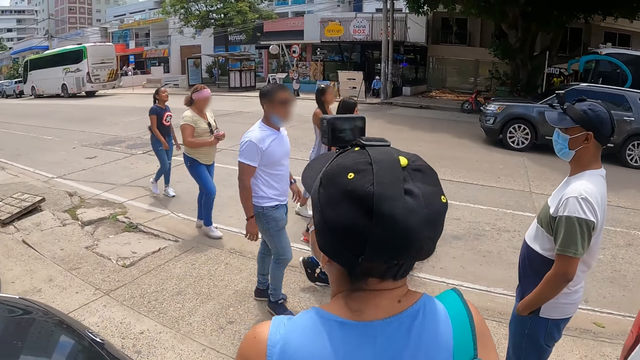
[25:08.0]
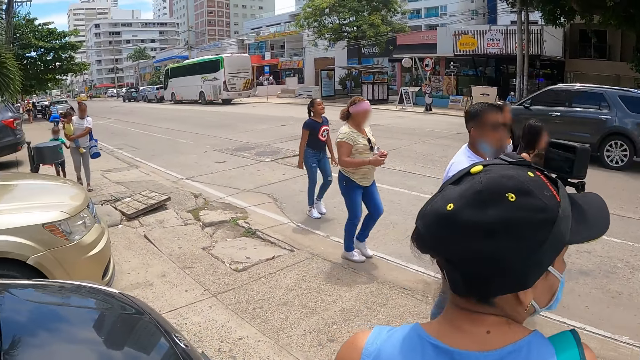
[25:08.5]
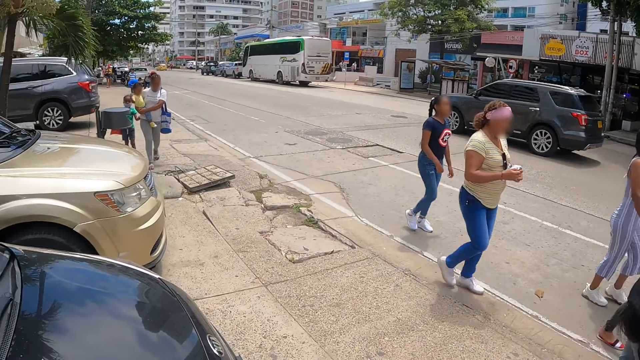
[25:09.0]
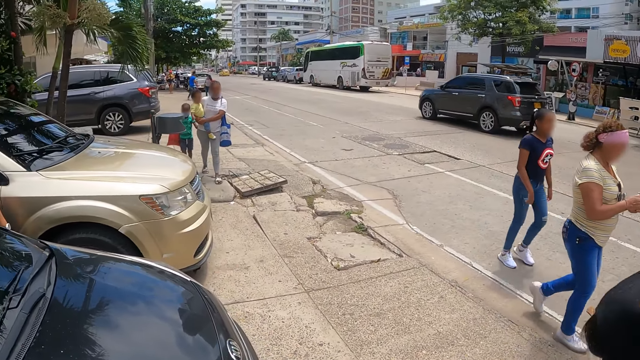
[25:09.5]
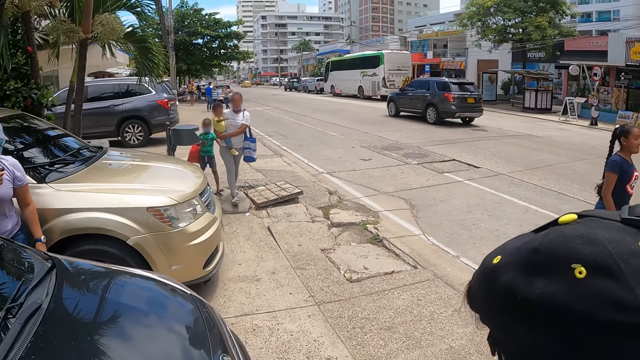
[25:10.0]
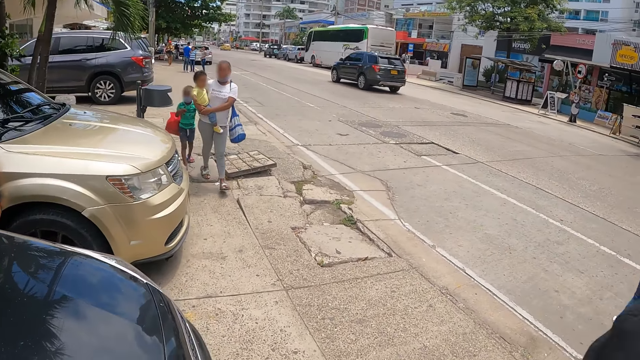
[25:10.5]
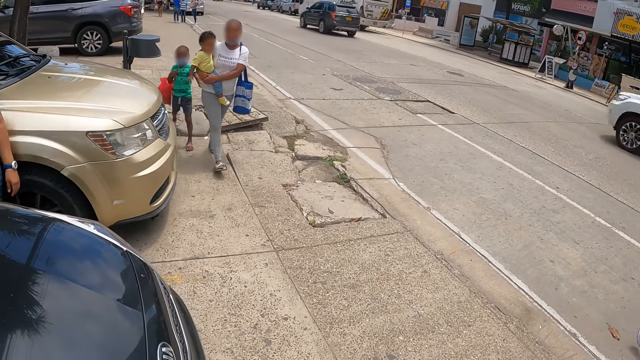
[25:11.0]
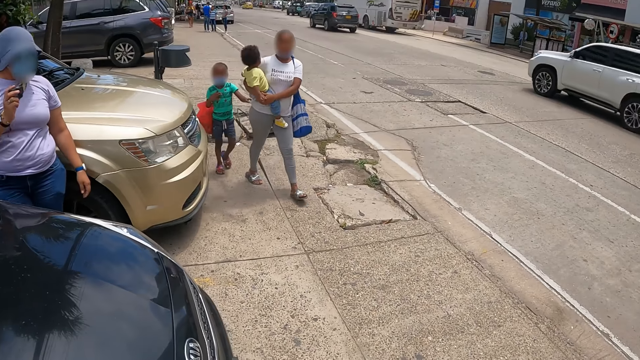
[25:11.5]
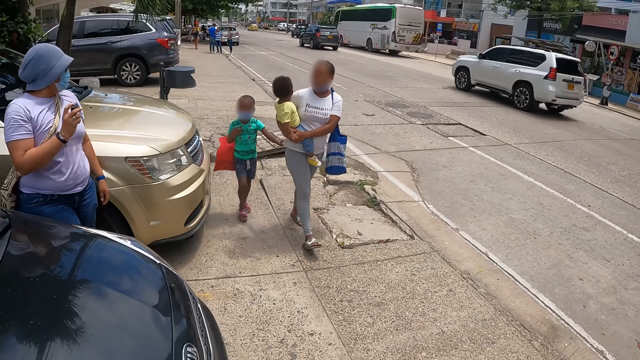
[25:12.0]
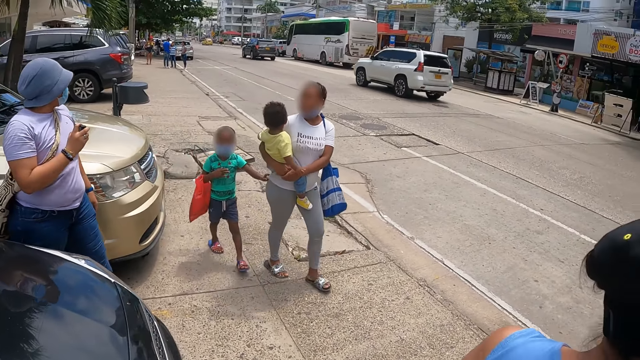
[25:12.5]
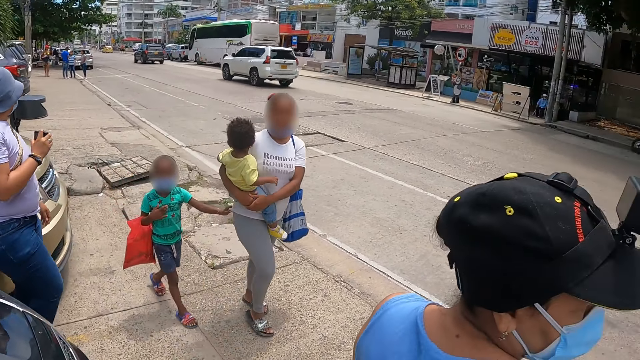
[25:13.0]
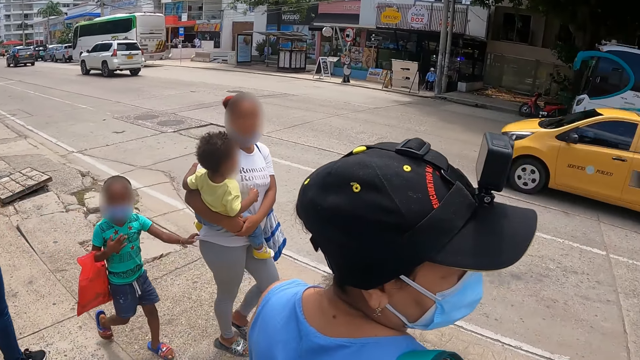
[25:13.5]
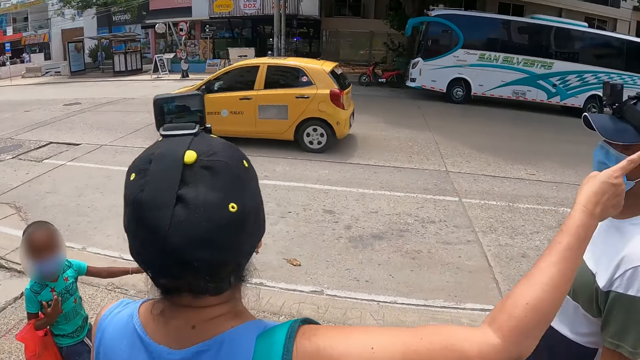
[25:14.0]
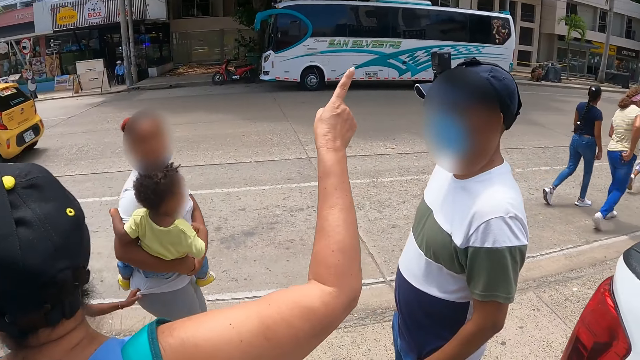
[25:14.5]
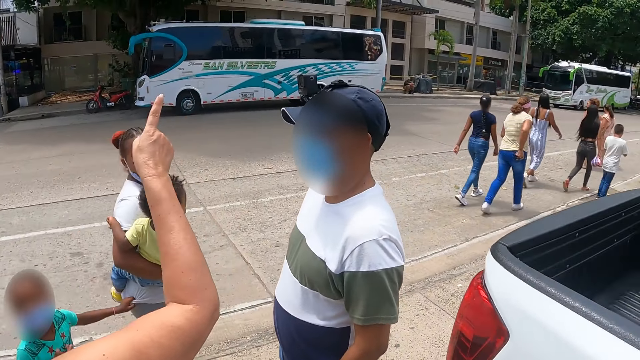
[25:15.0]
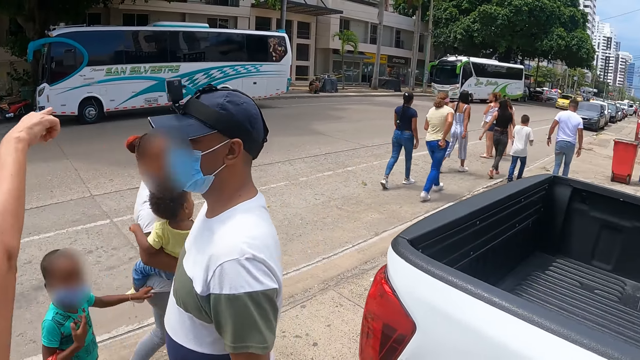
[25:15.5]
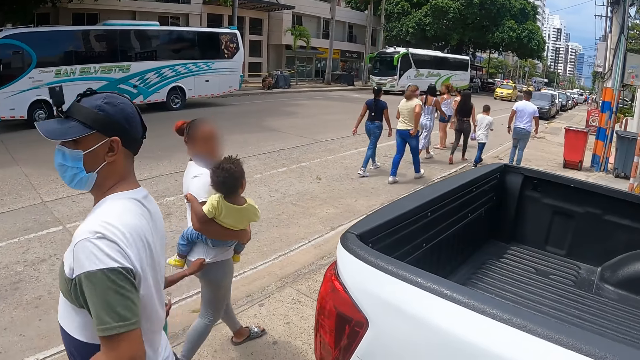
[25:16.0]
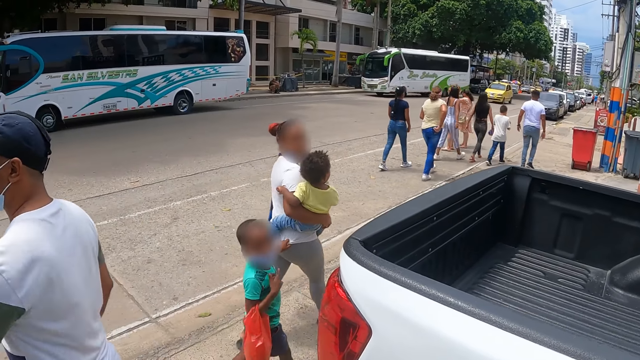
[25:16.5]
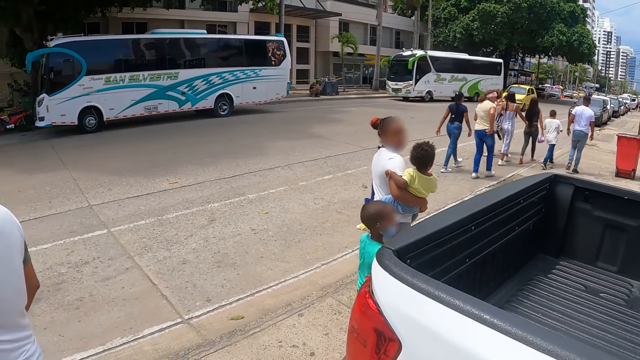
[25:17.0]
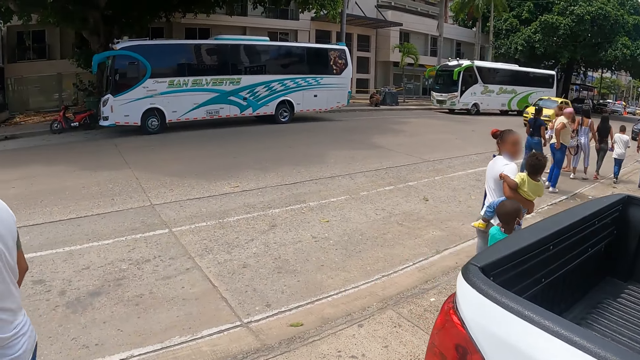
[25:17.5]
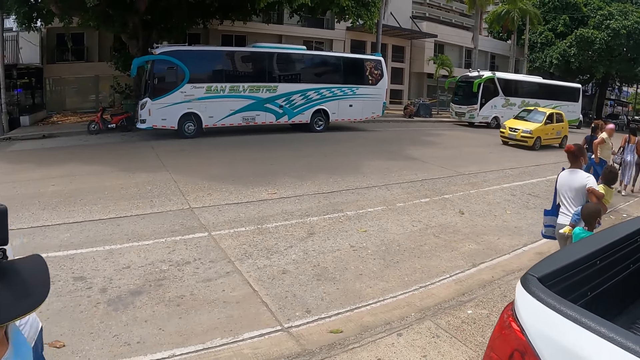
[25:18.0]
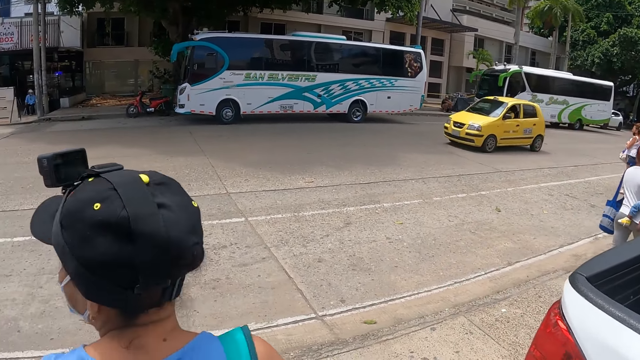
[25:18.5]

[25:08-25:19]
The camera wearer stares around the road.

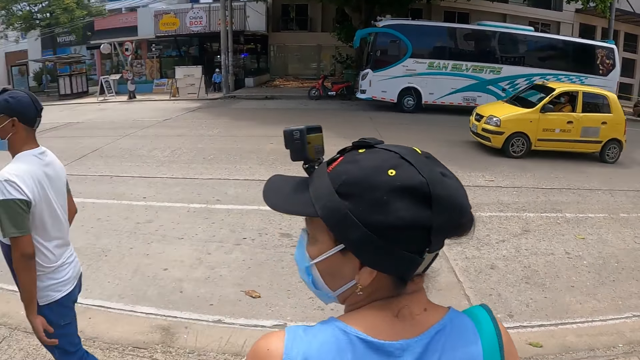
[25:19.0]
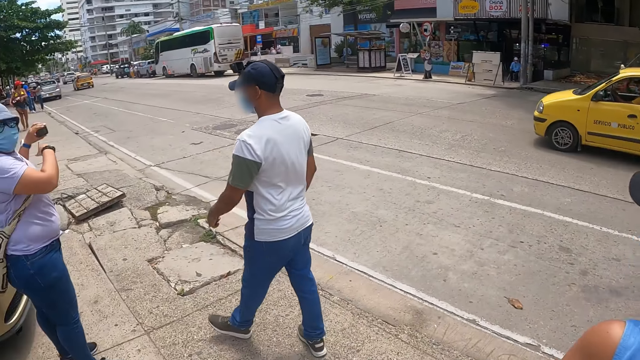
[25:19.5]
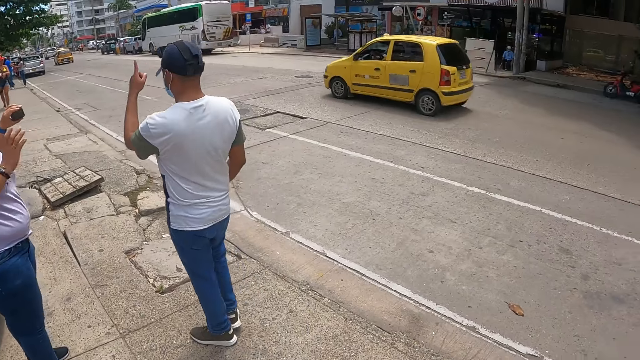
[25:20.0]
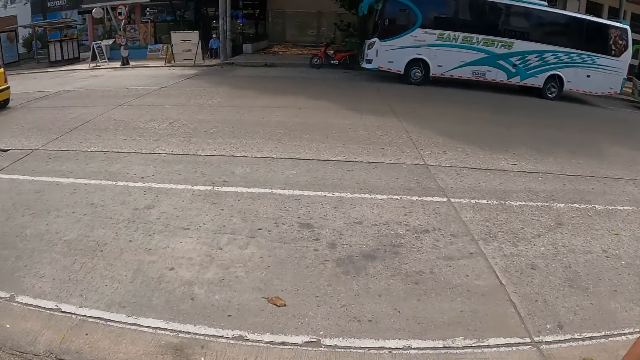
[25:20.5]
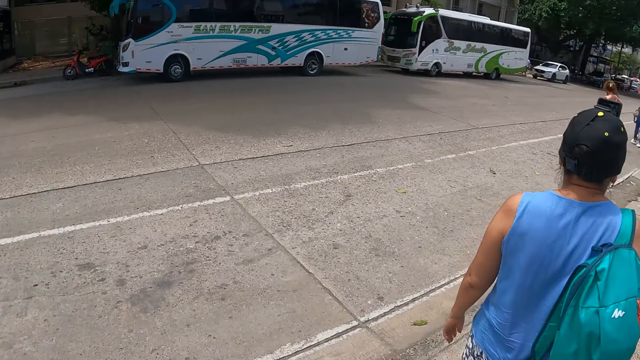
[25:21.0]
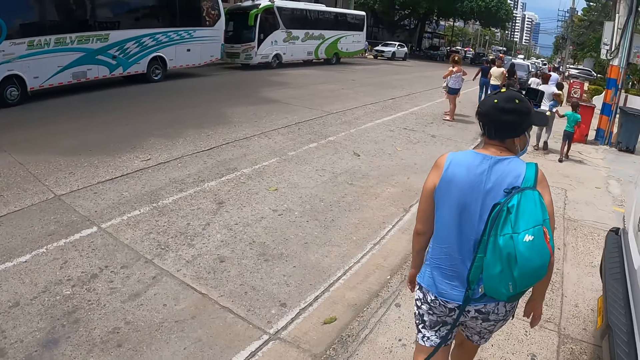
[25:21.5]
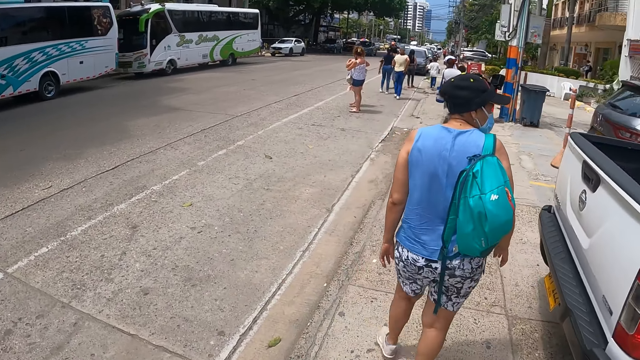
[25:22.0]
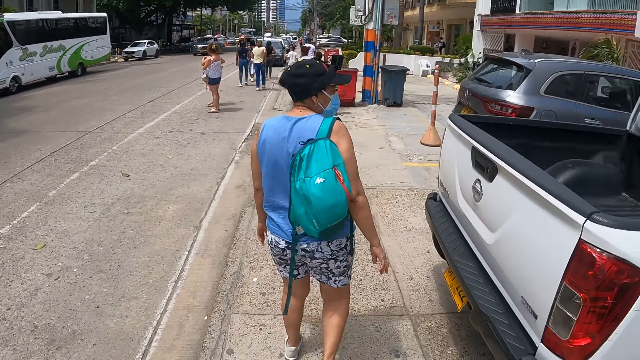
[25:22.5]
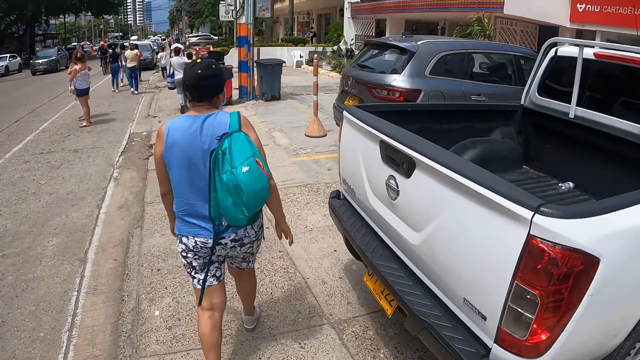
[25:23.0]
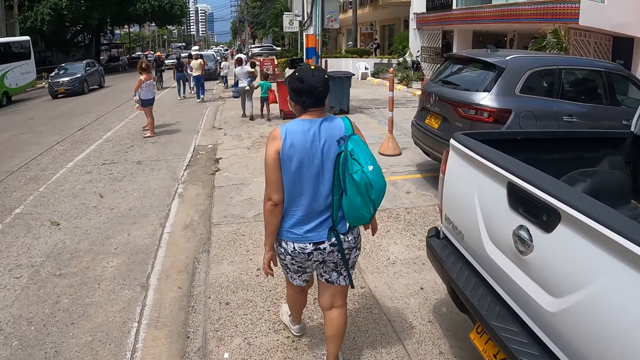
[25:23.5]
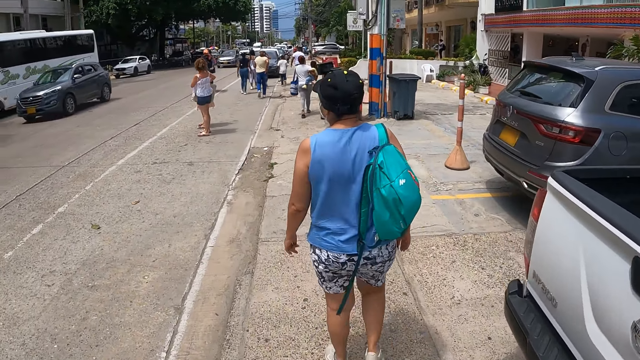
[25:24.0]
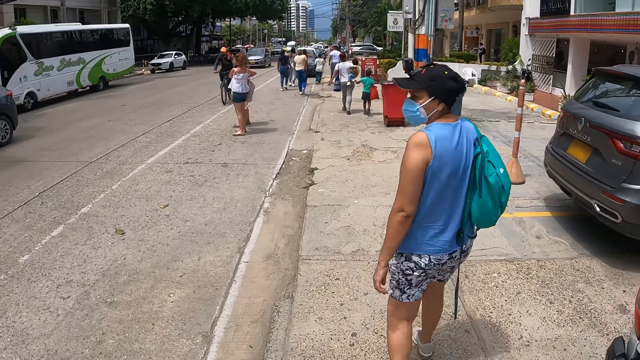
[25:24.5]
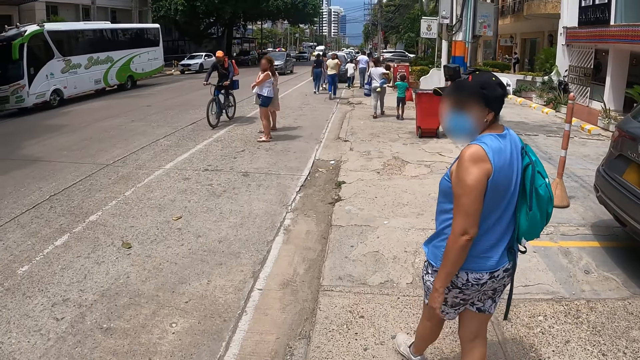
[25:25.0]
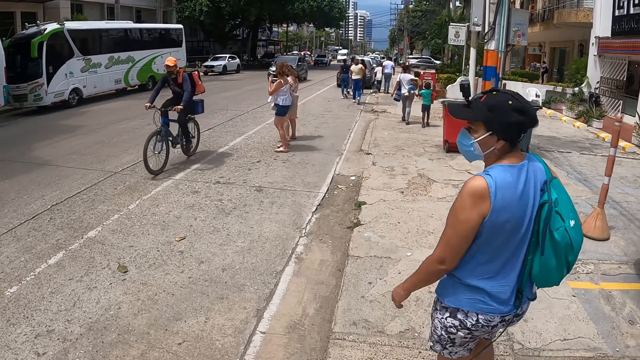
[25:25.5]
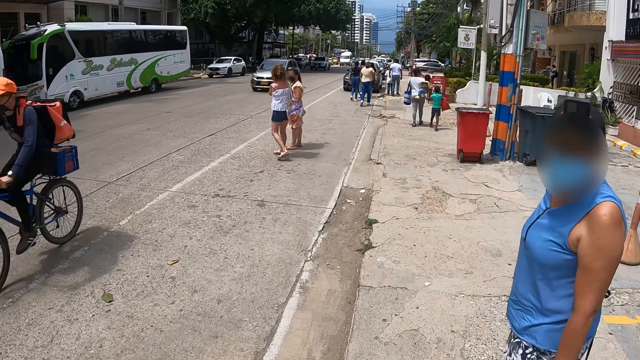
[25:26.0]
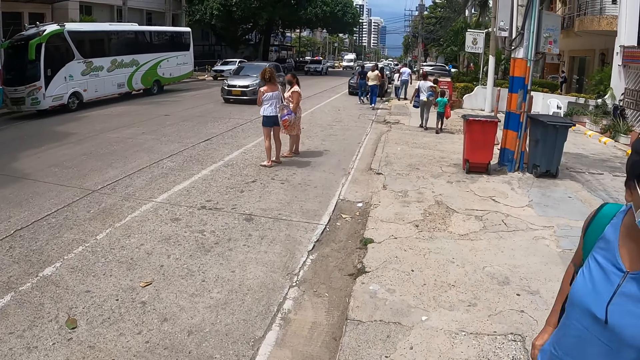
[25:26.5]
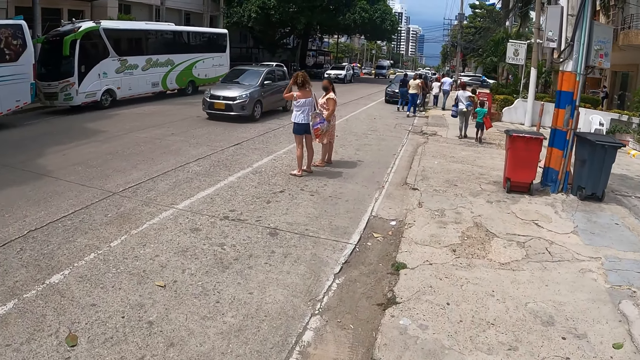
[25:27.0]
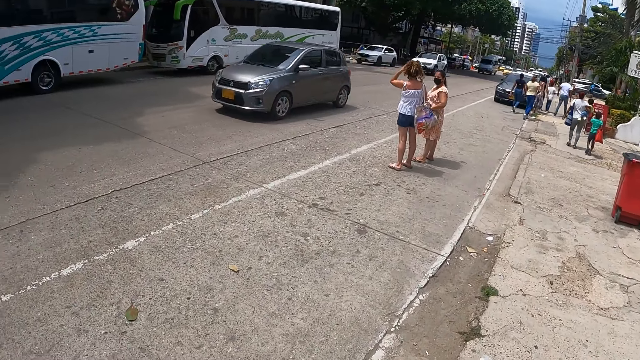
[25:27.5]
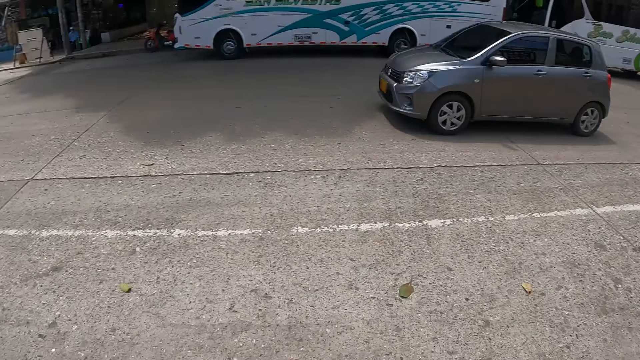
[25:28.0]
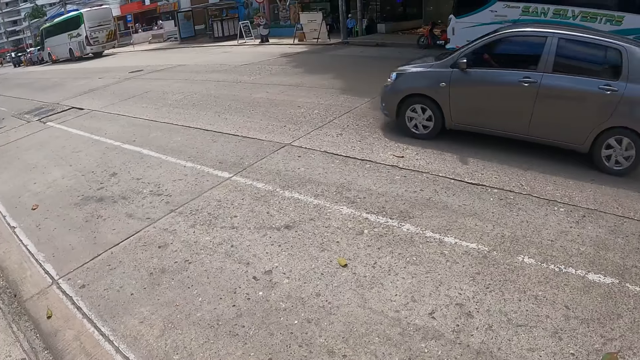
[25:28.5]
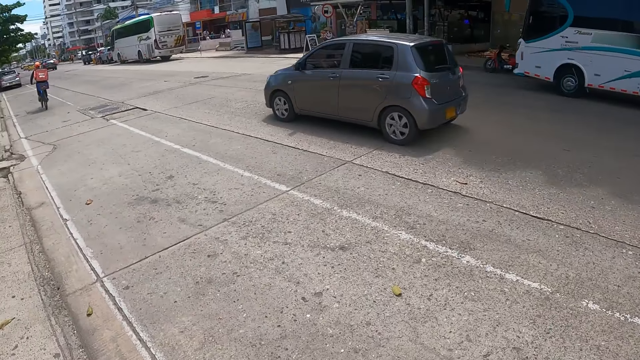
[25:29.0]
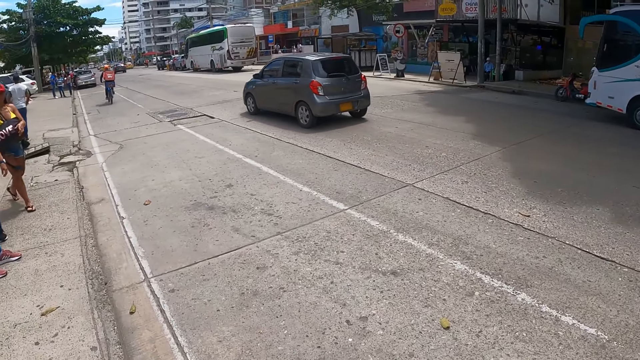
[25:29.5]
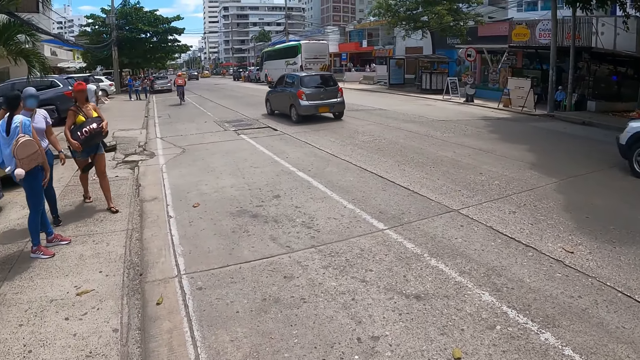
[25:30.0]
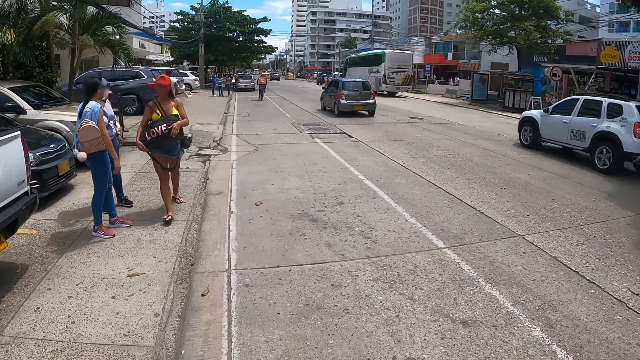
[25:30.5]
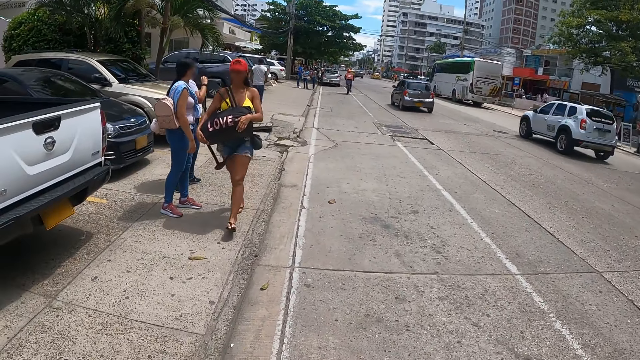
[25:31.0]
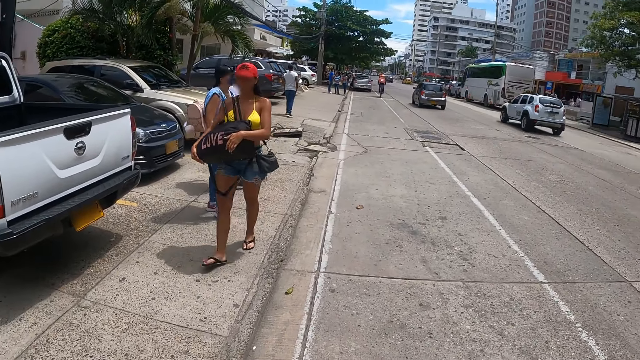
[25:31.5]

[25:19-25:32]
The camera wearer walks on the road. They stare around the road.
